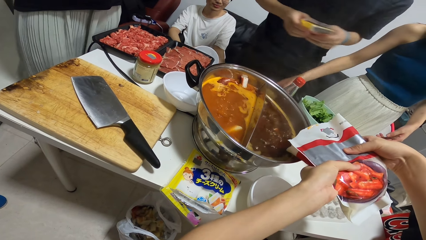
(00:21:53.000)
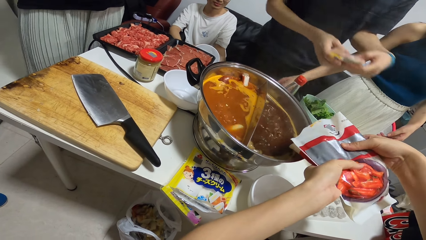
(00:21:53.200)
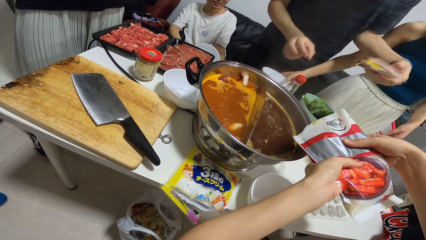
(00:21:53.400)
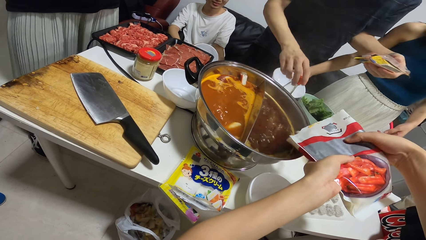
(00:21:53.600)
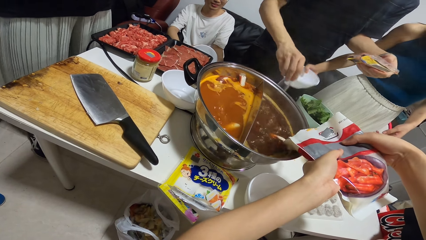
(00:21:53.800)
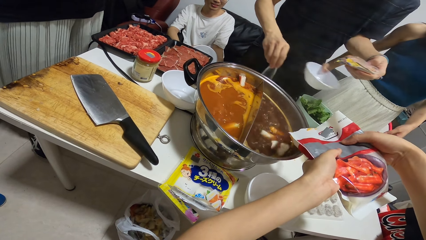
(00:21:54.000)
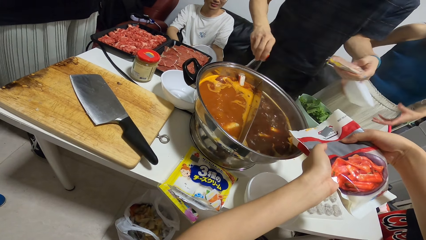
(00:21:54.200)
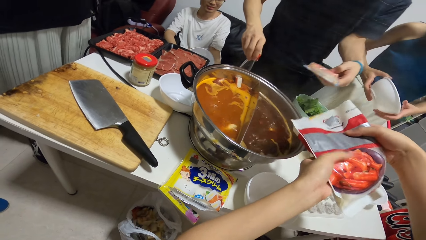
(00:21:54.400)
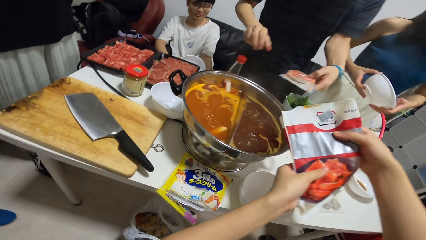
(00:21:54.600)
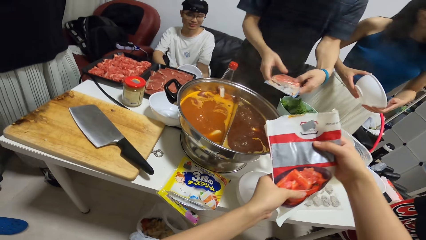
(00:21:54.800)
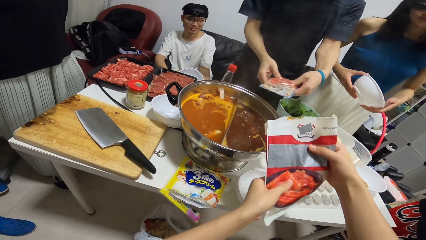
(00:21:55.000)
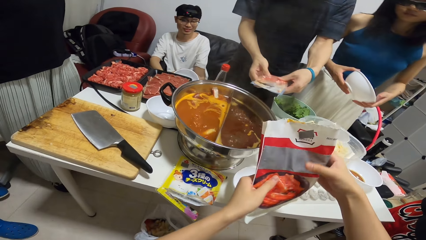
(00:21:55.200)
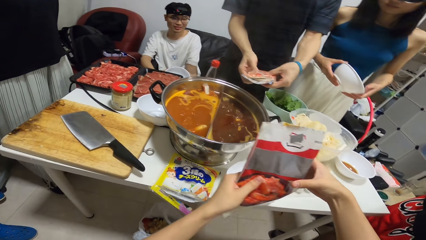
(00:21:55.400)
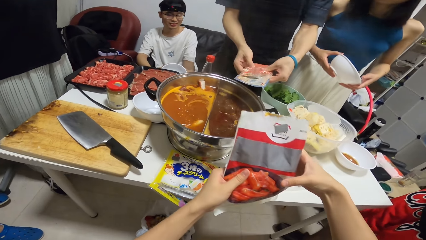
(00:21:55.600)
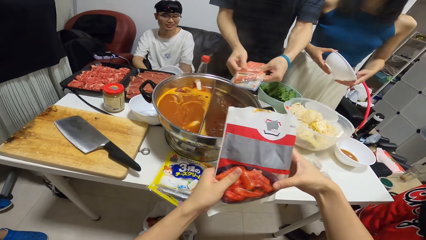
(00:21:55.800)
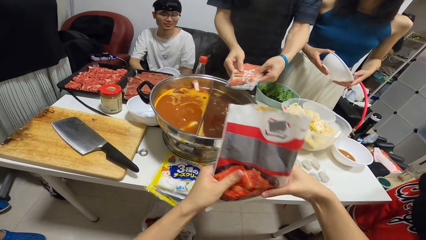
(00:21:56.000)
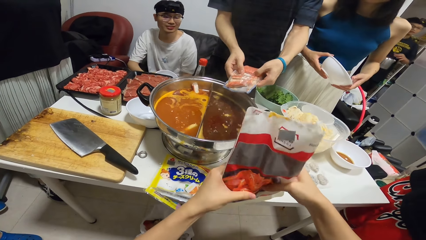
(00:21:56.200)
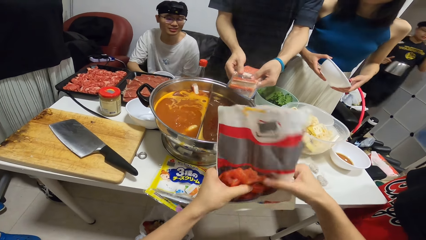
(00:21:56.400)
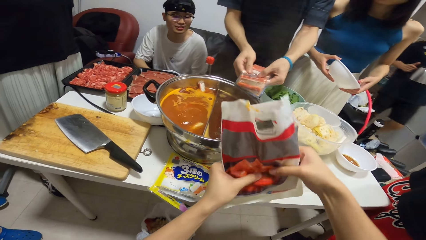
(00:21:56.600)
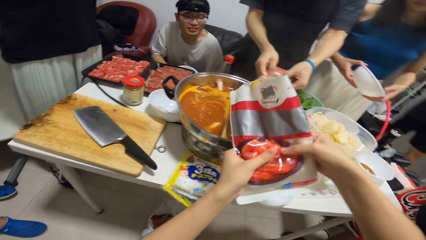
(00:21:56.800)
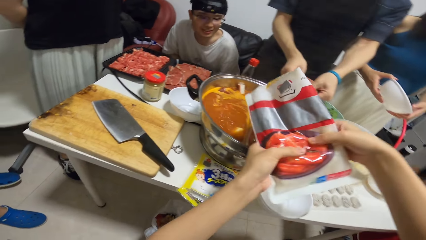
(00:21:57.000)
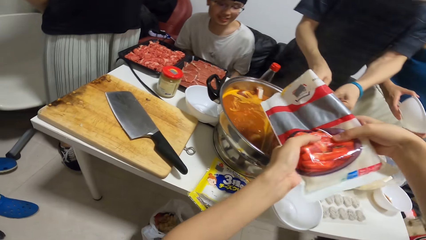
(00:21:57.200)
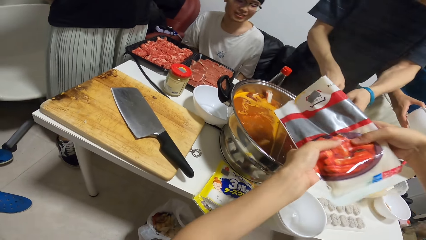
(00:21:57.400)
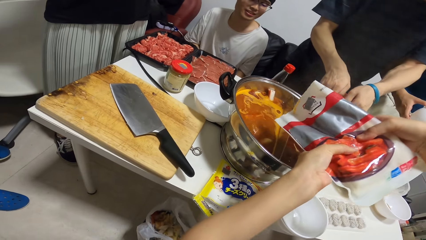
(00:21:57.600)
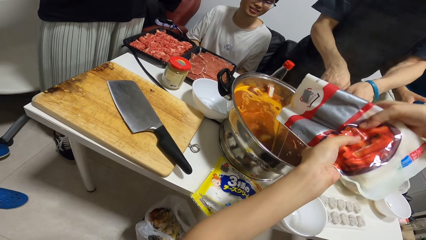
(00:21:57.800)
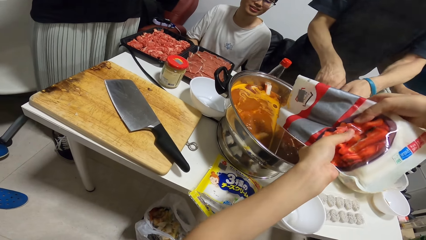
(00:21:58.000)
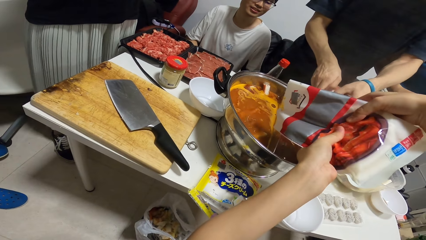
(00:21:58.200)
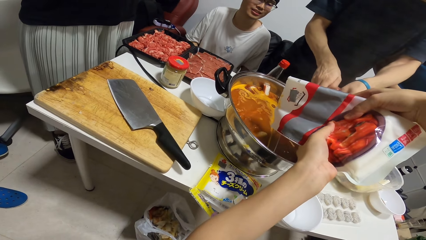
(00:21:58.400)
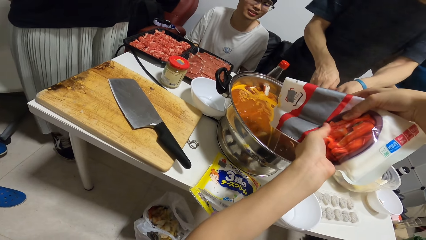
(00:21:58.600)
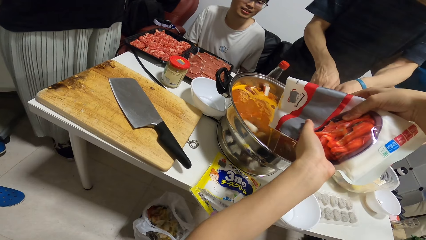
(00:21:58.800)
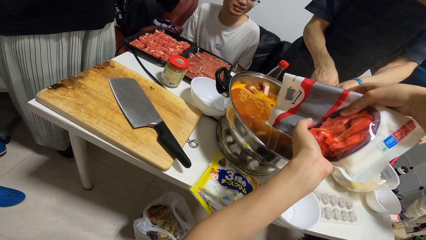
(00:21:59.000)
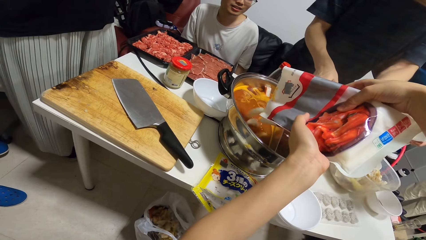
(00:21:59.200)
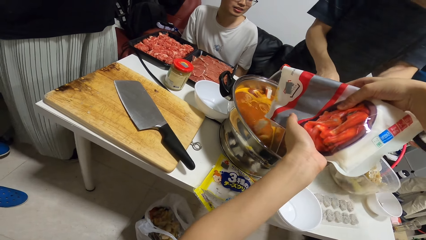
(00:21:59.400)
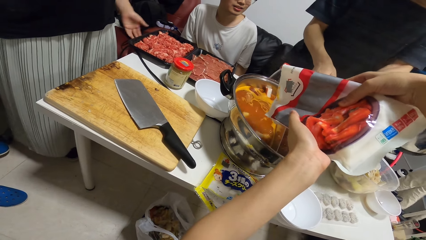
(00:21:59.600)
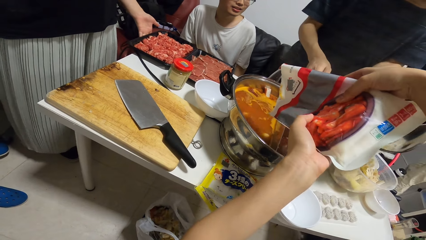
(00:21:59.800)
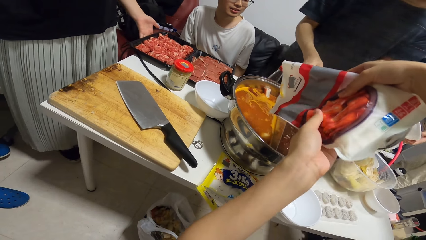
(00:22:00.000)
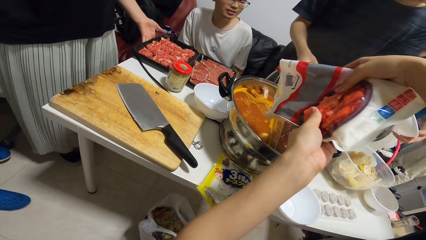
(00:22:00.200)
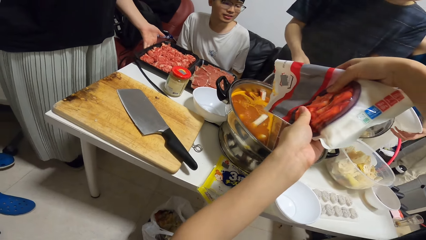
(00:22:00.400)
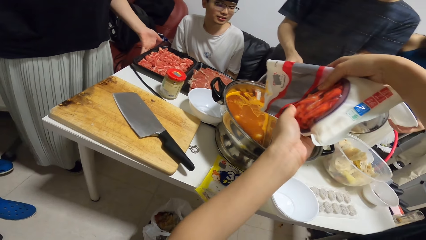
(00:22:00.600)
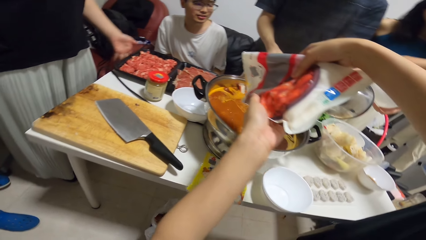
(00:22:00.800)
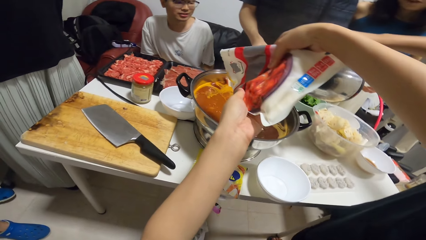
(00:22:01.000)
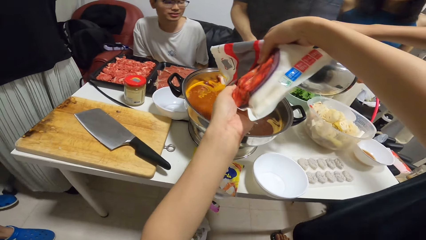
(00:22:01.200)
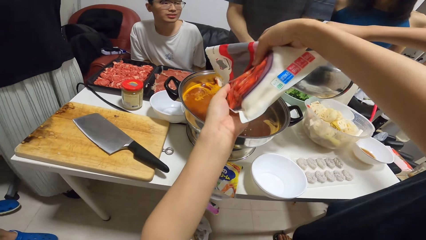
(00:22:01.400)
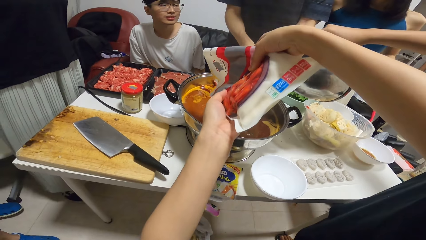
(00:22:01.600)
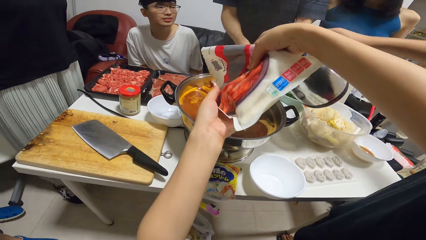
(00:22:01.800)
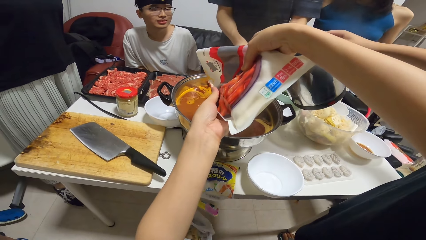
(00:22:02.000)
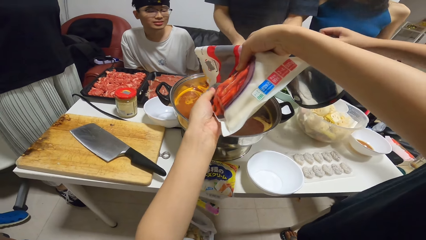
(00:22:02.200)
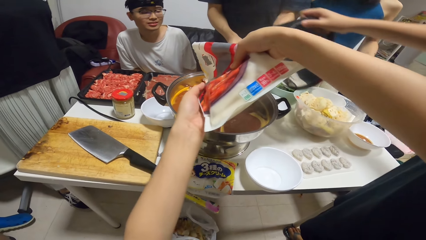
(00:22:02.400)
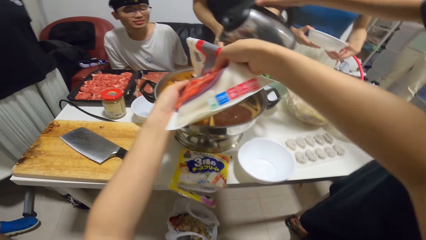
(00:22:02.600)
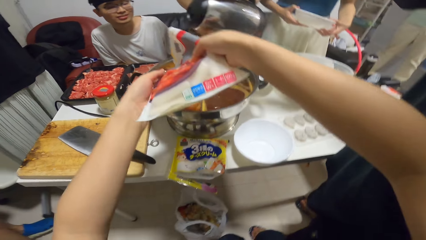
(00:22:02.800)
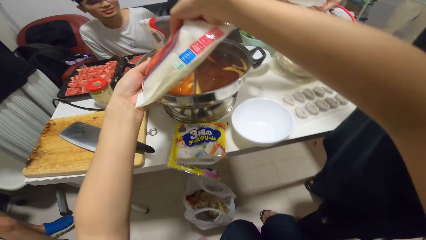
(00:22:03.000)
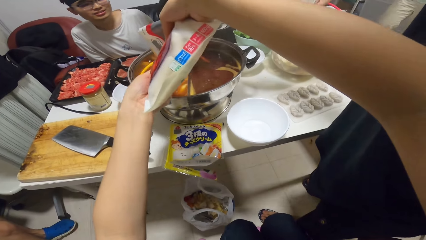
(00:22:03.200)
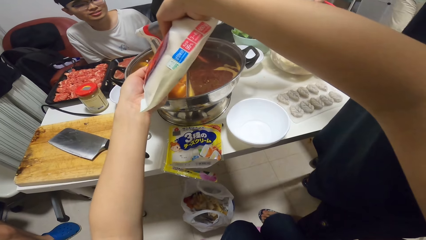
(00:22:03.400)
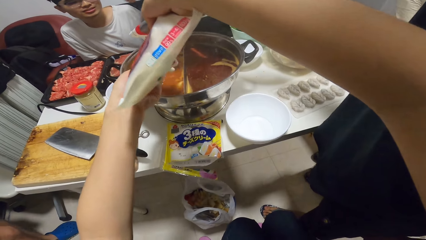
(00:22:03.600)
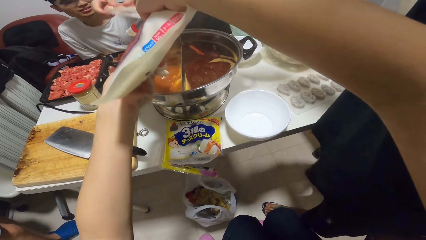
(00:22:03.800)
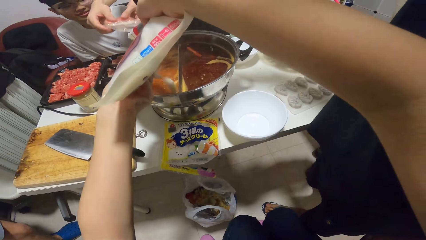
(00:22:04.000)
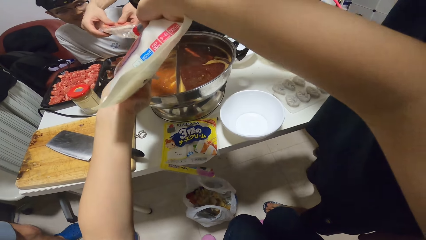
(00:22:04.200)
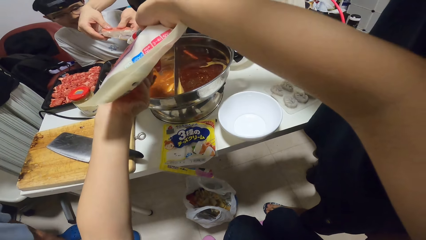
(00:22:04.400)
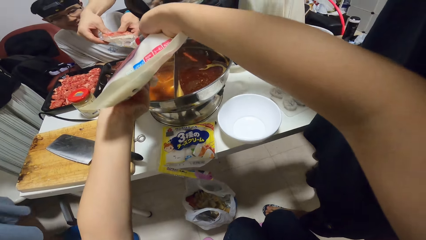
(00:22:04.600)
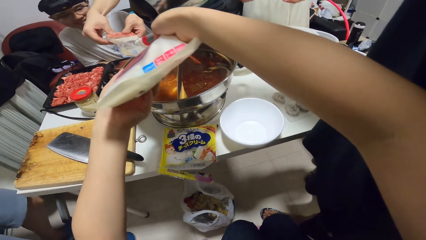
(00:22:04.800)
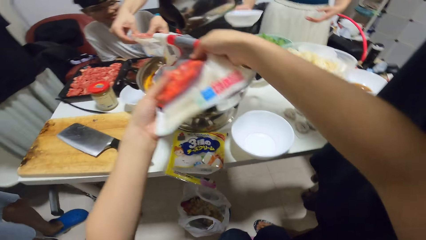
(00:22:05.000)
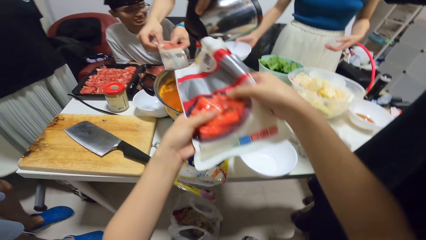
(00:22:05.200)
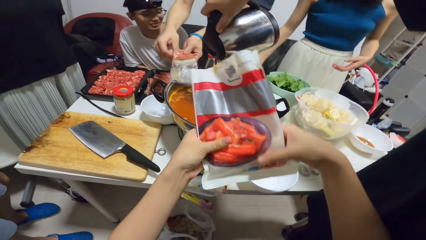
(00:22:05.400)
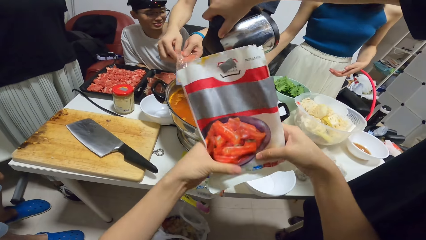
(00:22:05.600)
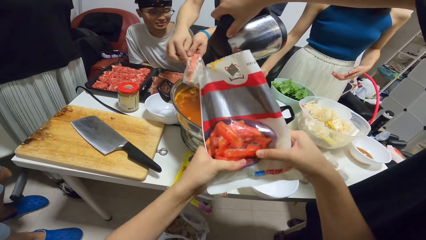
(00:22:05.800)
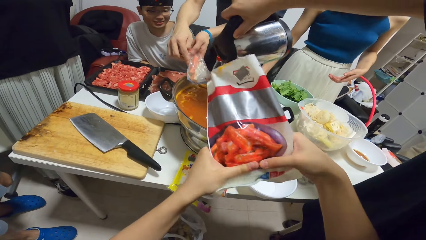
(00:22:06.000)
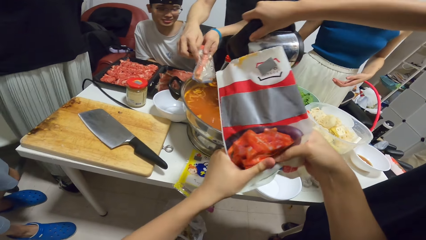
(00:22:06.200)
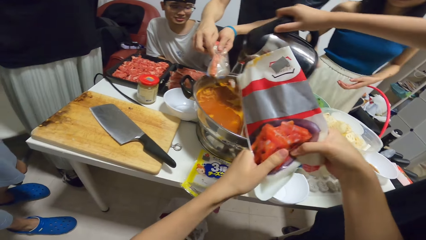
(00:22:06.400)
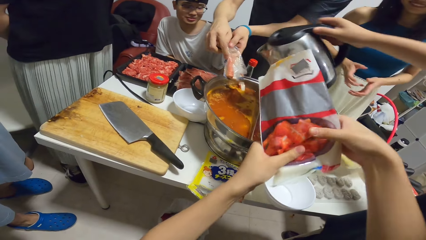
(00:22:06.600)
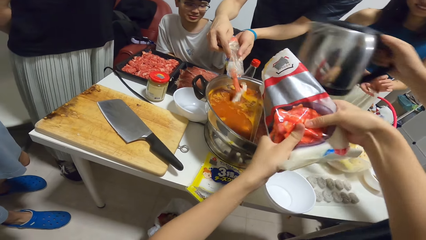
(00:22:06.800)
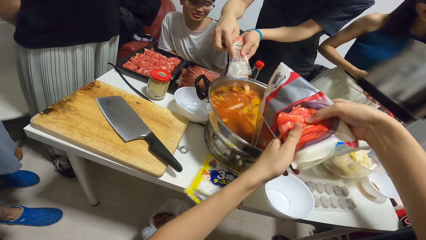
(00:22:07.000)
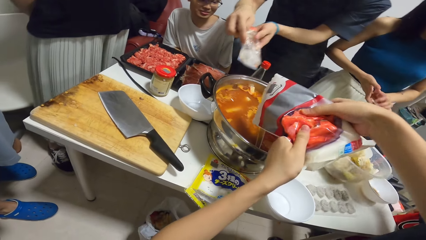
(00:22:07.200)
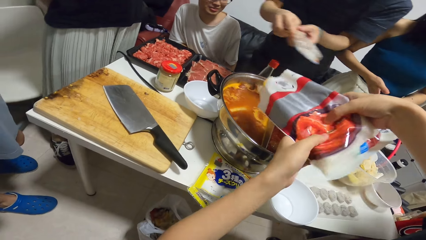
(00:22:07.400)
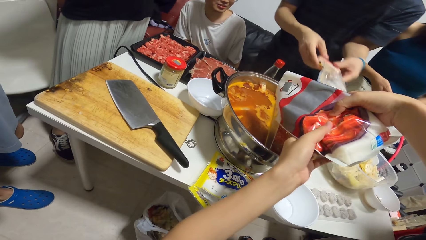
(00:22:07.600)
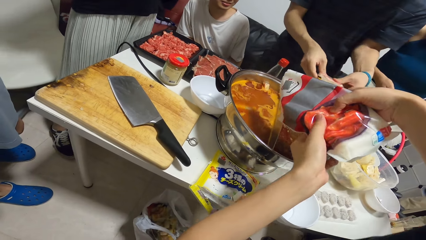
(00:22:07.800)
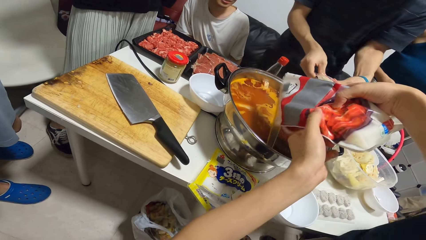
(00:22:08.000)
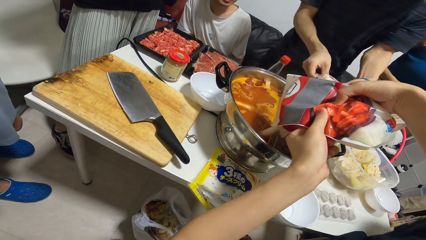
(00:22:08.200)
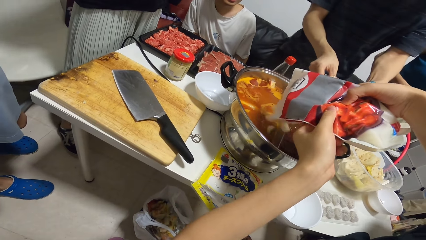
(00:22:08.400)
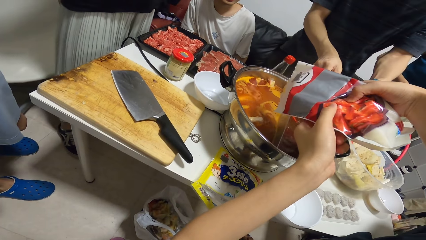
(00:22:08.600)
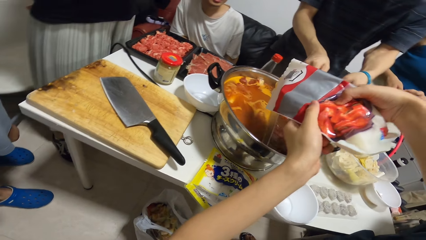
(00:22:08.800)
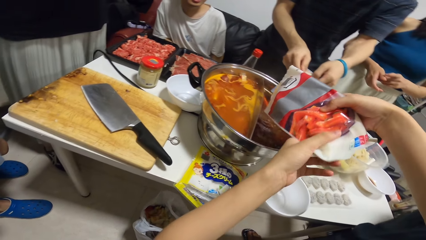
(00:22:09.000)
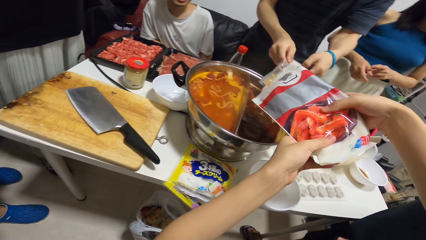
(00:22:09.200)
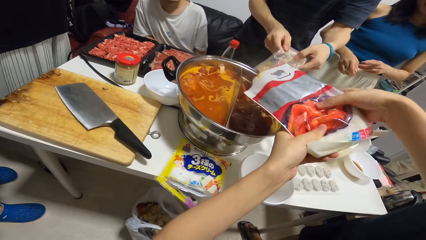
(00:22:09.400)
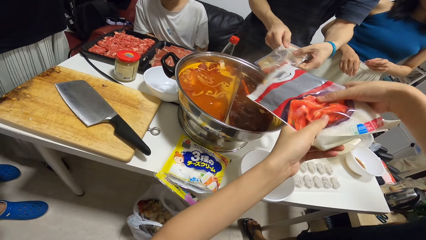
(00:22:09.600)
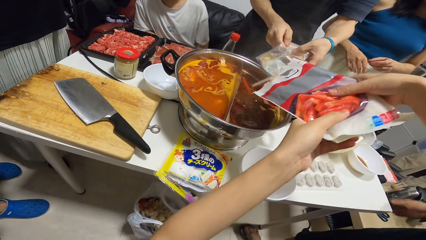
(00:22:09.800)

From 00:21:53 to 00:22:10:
The woman lifts a plate on the table with her right hand. A man moves a bottle on the table with his right hand. Another man walks towards the camera wearer. The other man pours liquid from the electric jug into the pot of boiling liquid.
